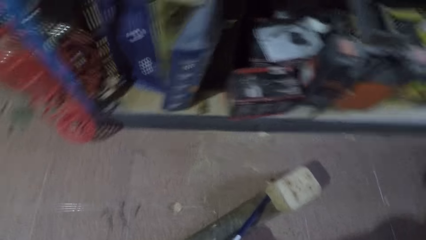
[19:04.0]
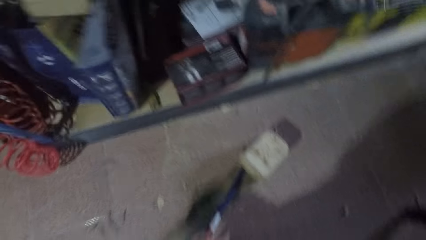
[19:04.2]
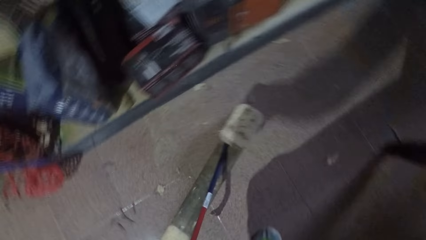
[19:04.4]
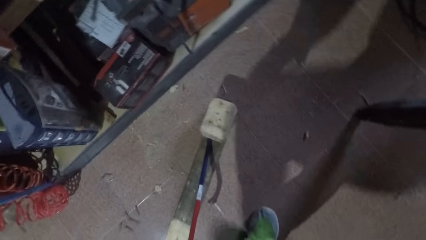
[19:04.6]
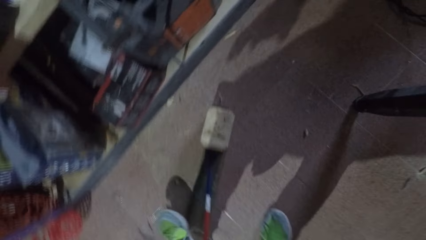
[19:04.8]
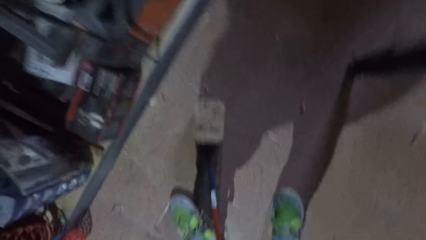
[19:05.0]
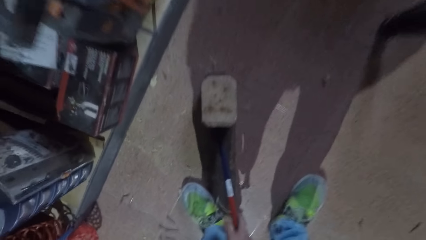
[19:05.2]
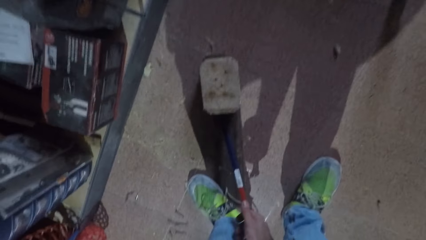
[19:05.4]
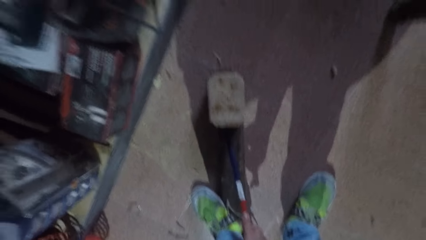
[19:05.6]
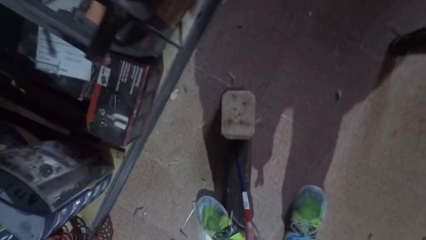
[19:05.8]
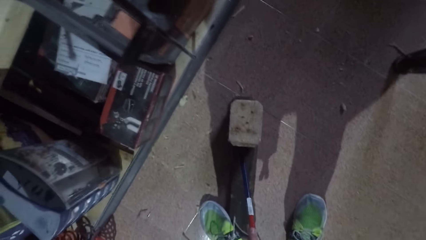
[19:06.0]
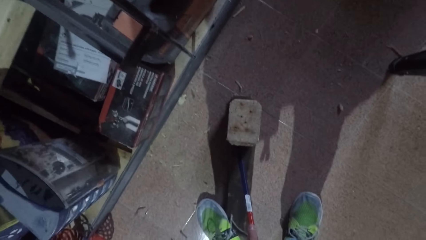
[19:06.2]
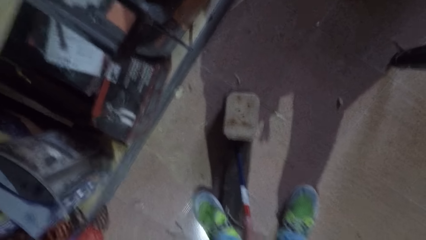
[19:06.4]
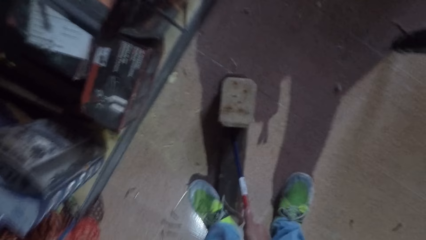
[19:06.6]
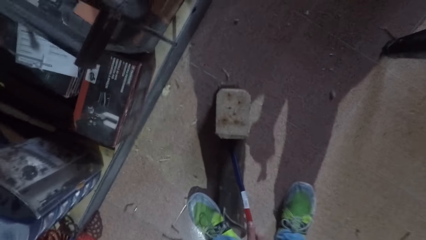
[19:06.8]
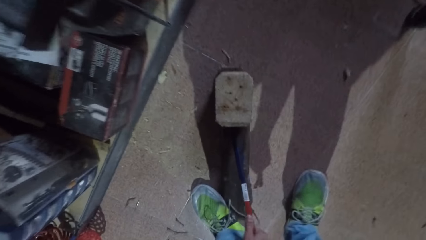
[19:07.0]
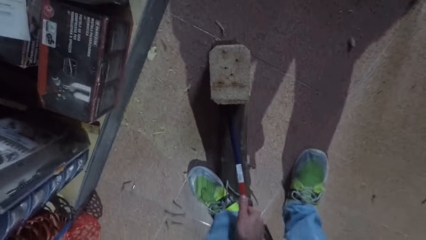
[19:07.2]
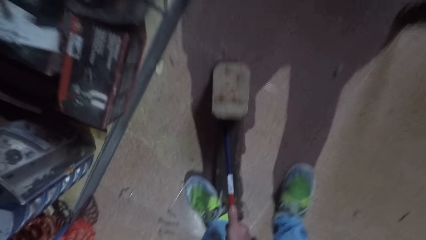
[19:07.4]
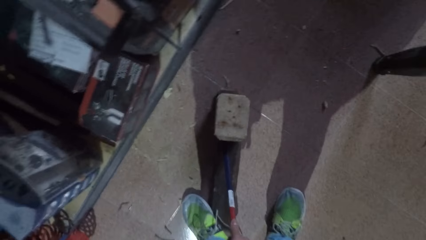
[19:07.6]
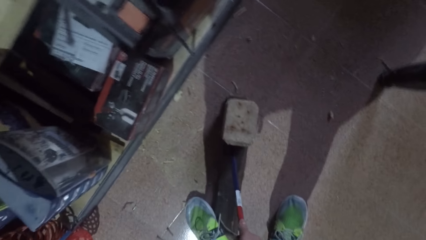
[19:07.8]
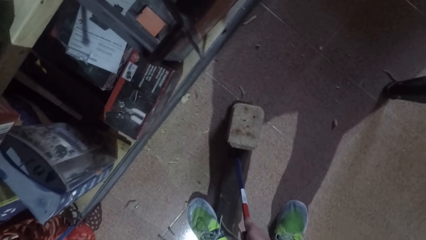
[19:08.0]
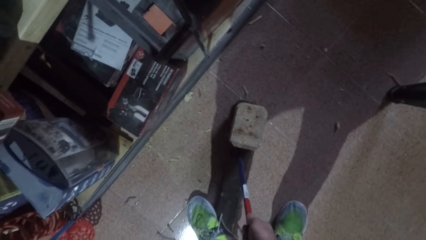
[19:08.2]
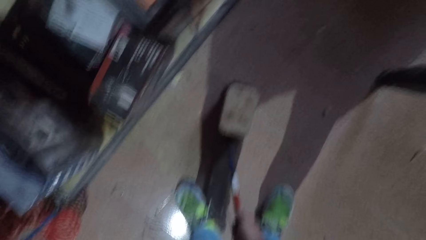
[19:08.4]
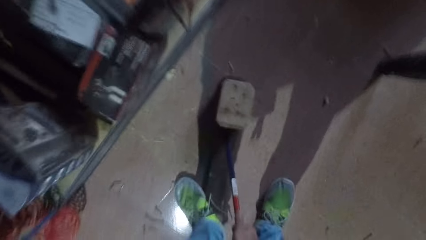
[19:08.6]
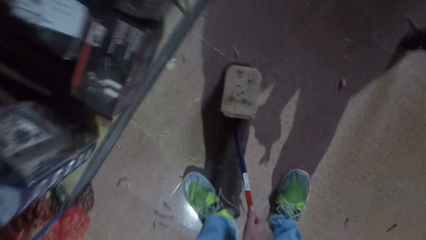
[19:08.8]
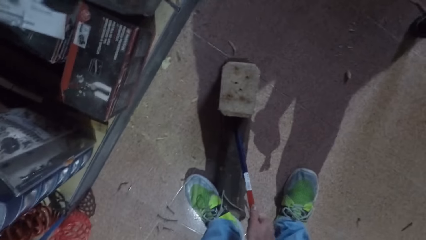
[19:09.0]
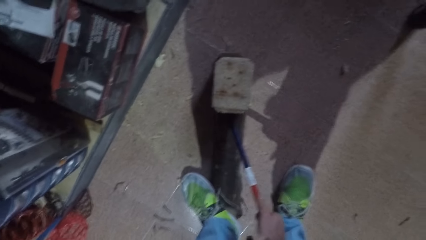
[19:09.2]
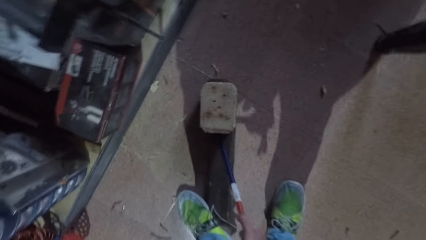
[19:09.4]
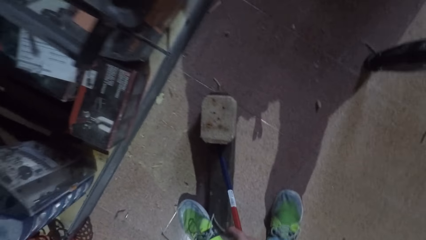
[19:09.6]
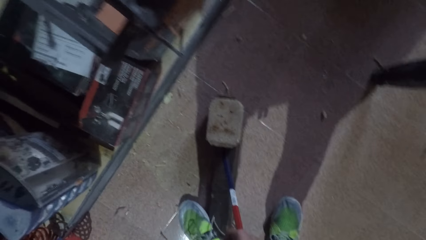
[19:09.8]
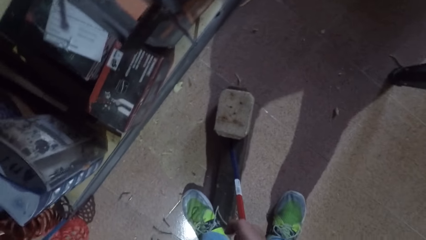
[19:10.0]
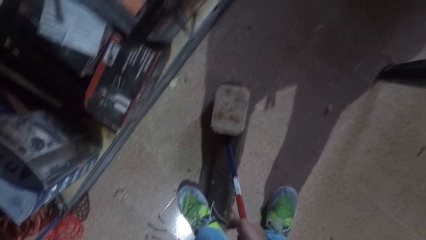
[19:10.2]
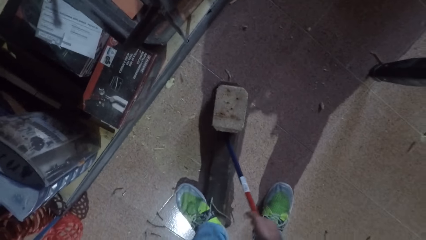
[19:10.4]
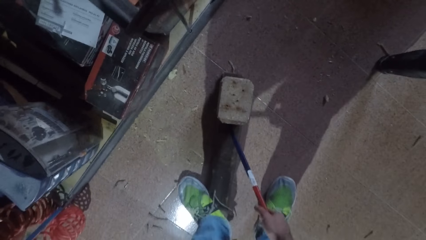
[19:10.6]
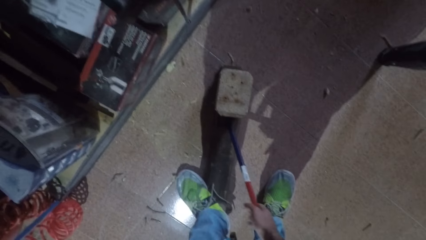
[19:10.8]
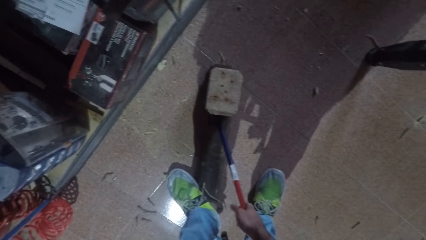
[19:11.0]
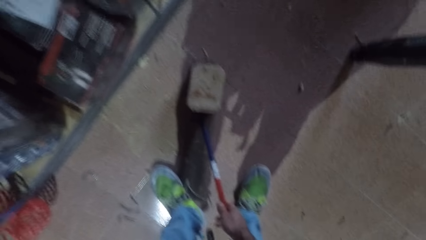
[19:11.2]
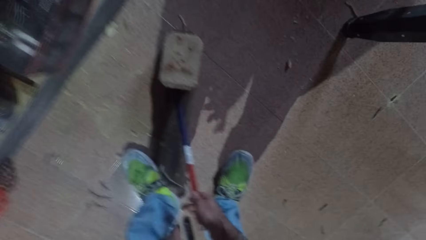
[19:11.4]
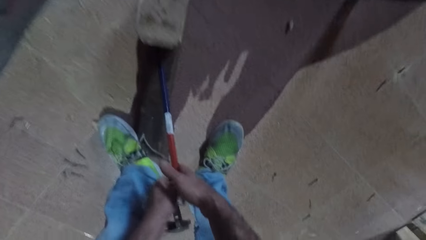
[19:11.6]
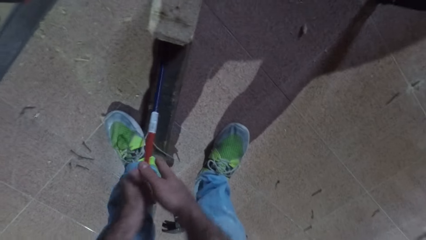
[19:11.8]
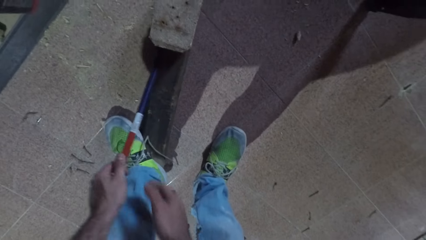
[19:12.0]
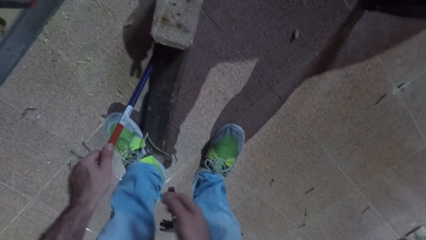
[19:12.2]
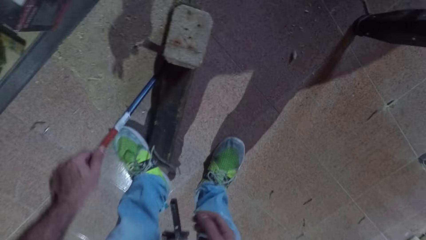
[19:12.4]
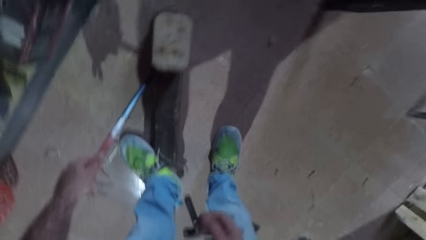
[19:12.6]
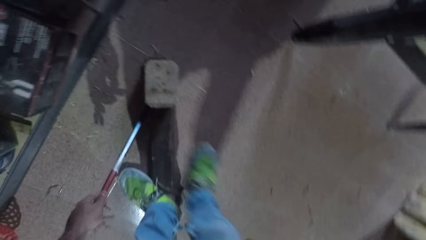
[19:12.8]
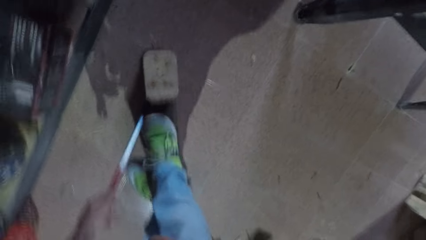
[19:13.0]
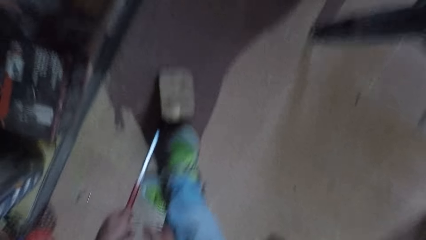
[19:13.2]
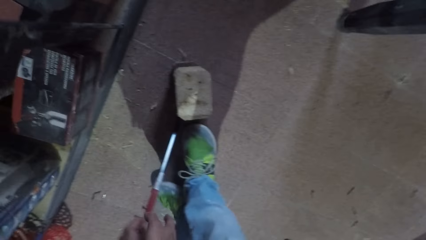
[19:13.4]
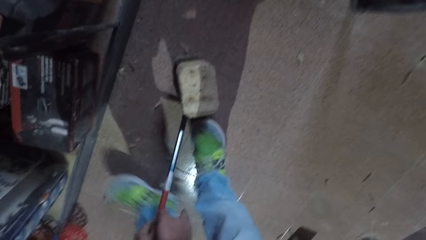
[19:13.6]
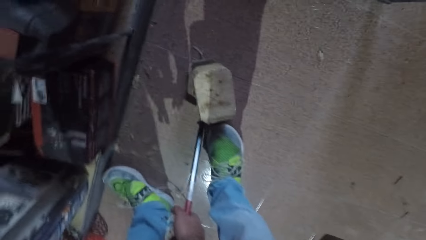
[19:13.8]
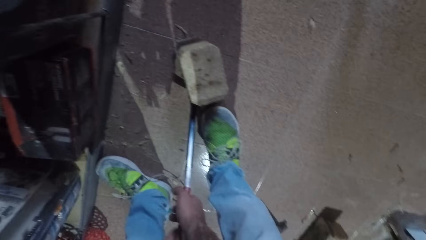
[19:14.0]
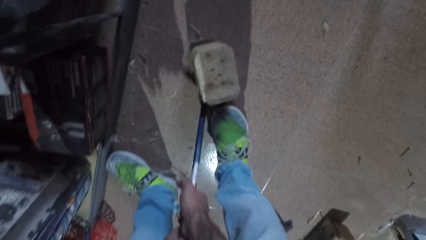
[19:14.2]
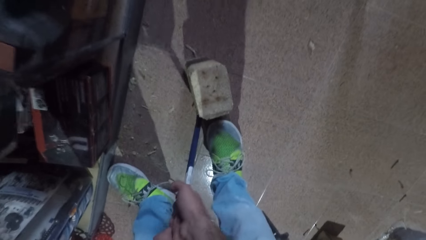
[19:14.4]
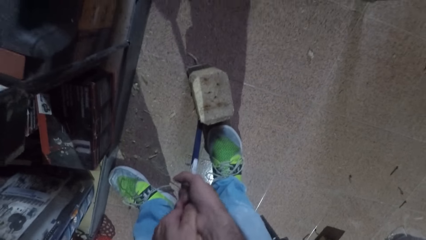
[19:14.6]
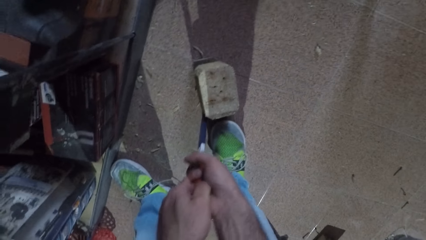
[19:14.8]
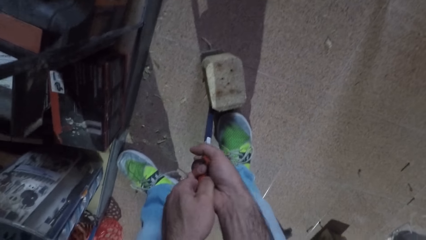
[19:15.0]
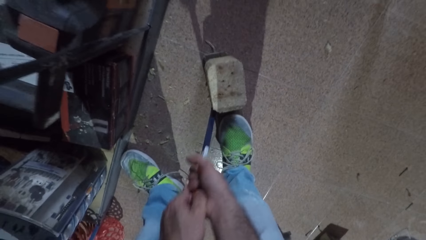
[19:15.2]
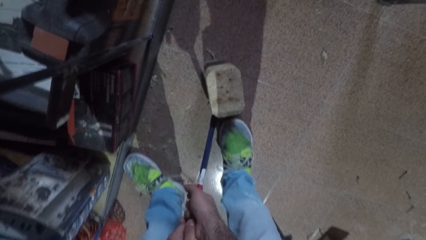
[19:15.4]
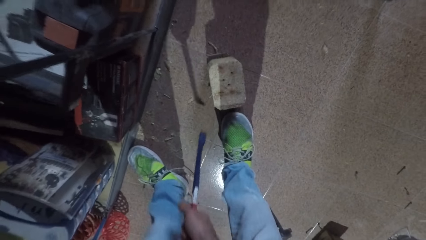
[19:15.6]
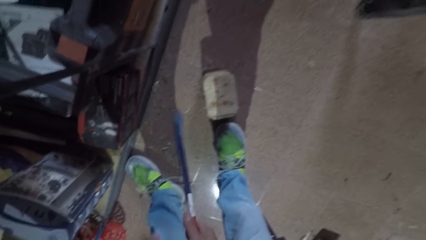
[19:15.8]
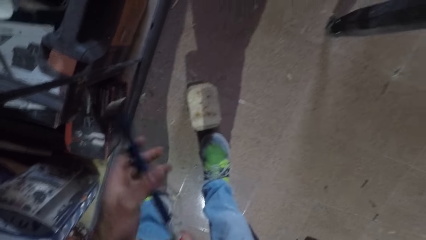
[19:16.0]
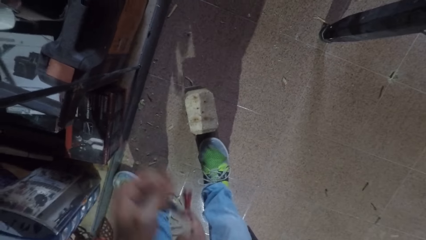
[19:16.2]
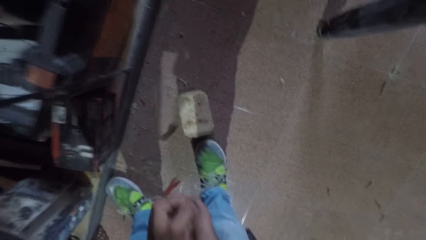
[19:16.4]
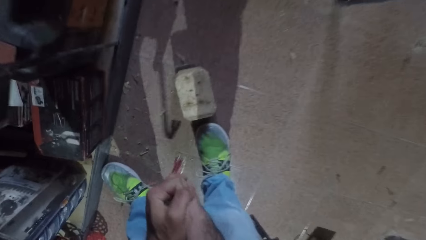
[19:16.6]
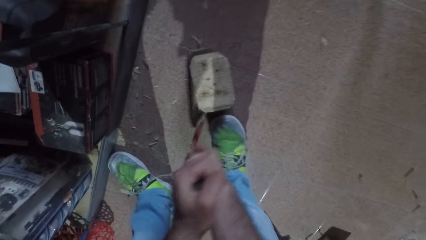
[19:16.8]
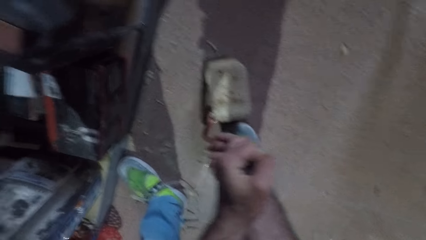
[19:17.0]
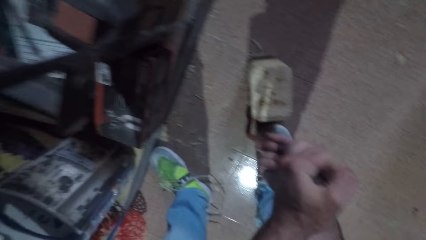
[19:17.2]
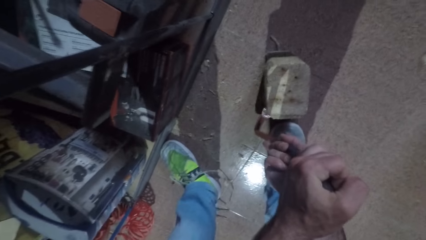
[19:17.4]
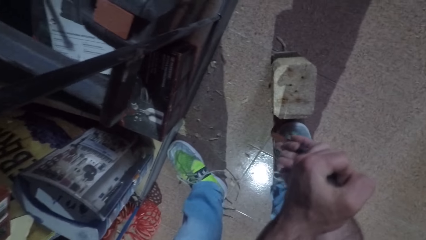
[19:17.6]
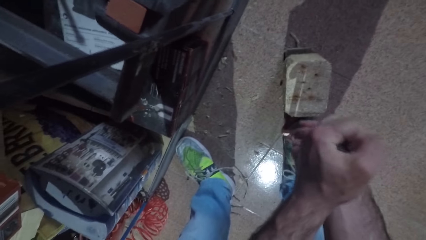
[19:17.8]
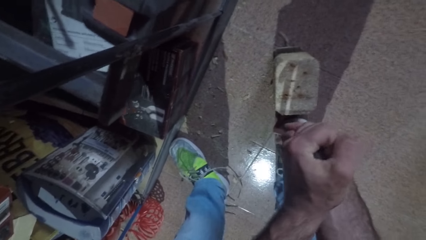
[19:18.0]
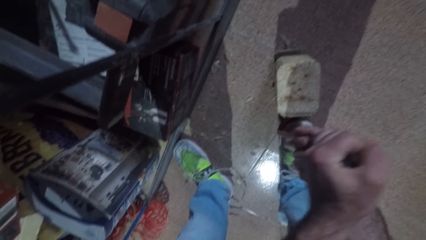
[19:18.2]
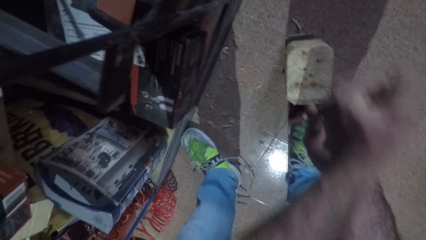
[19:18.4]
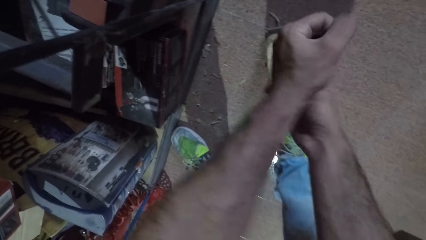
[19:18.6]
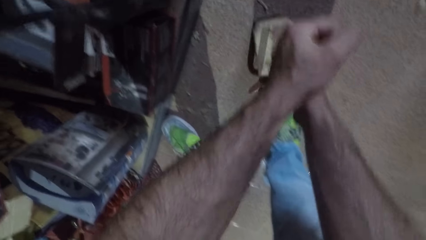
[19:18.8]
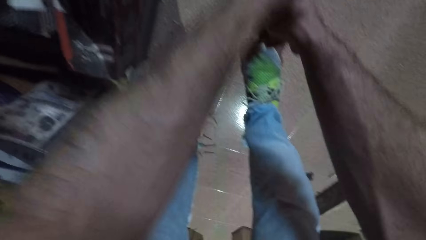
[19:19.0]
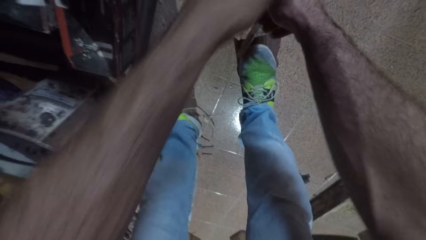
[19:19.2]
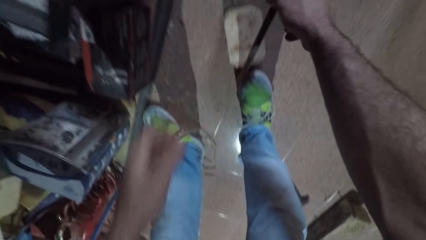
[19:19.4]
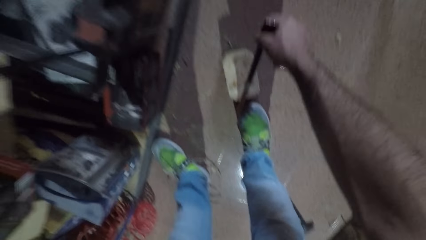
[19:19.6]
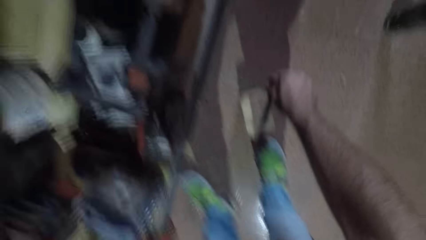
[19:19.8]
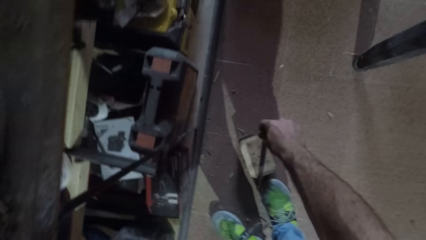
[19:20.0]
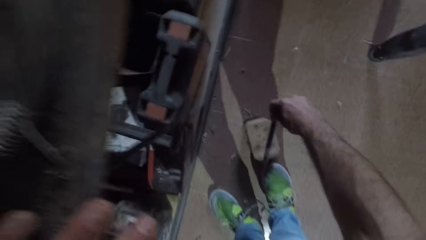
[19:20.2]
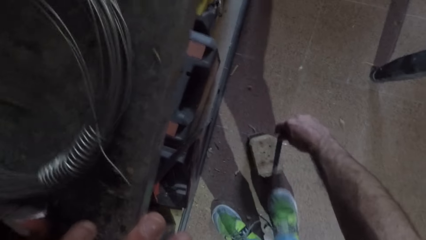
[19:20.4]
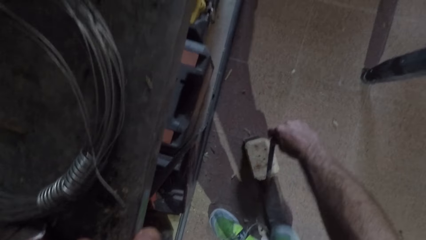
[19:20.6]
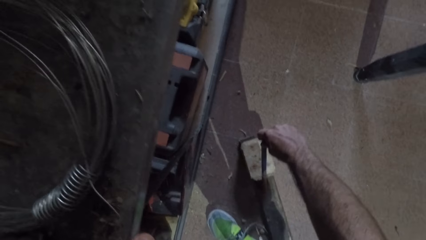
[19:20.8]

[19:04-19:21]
The camera wearer places his left foot on the rectangular wood. He holds the crowbar. He pulls the wood cube from the rectangular wood with the crowbar. He releases the right hand from the crowbar. He continues plucking. He places his right foot on the rectangular wood. He pulls the wood cube from the rectangular wood with the crowbar. He stops plucking. He pulls the wood cube from the rectangular wood with the other end of the crowbar. He flips over the crowbar. He releases the left hand from the crowbar.
